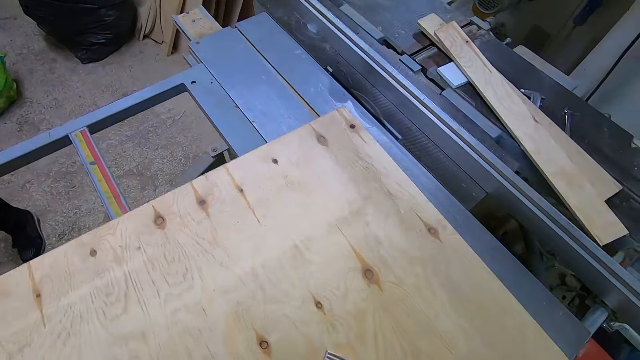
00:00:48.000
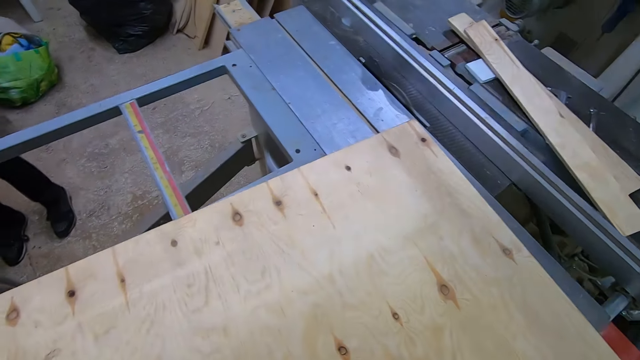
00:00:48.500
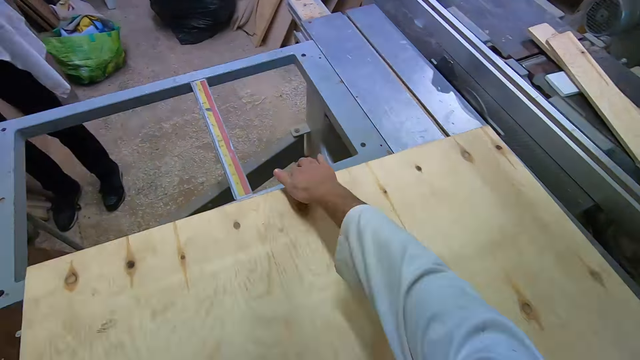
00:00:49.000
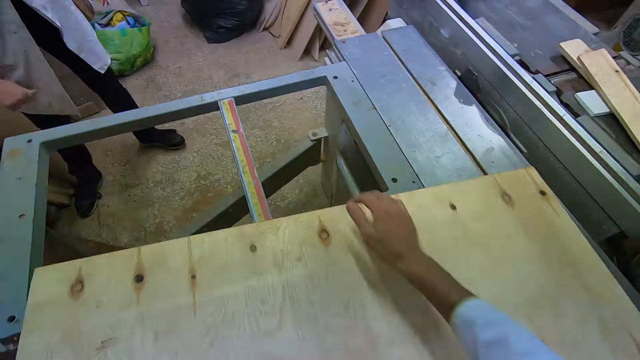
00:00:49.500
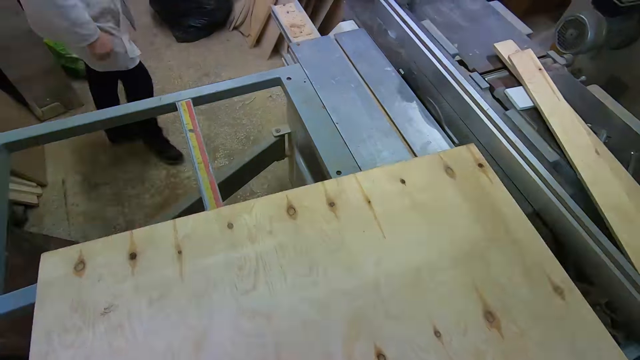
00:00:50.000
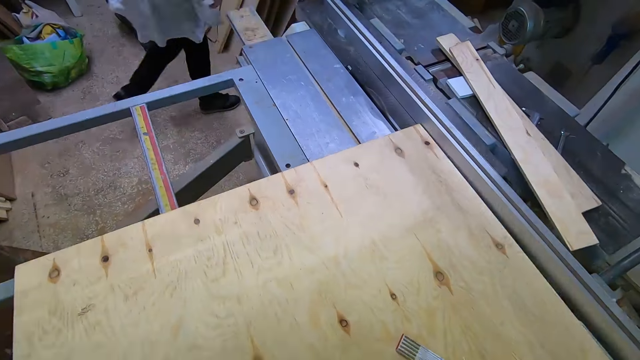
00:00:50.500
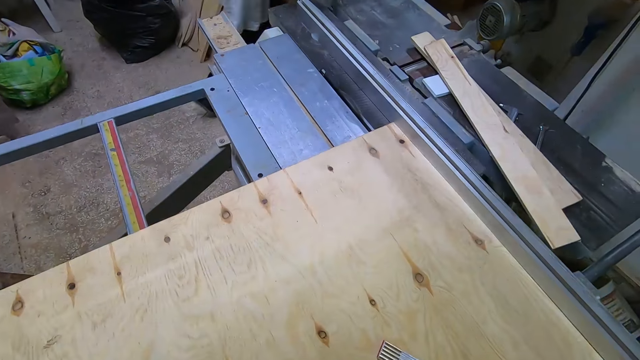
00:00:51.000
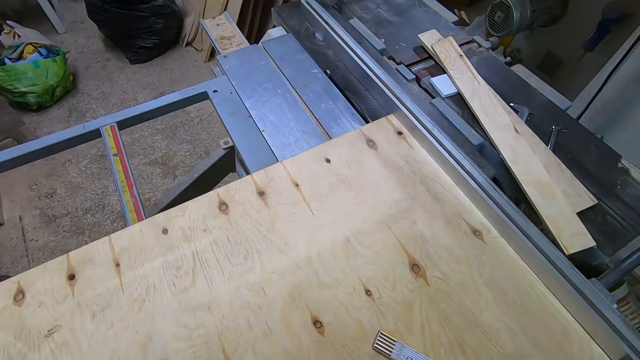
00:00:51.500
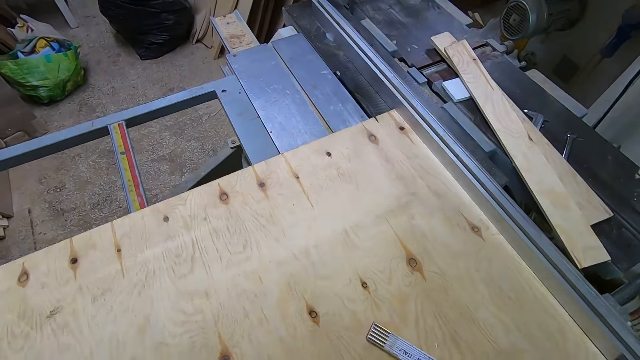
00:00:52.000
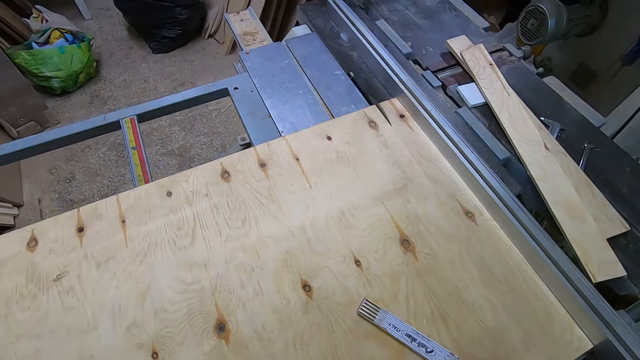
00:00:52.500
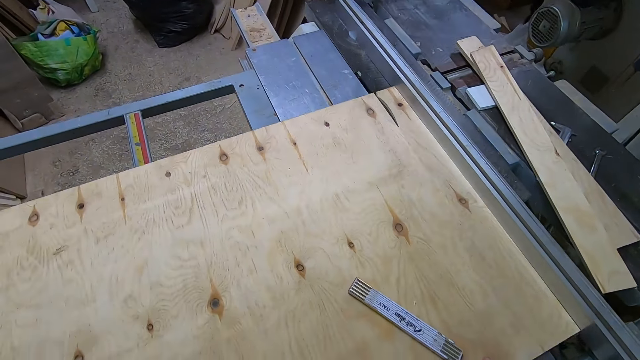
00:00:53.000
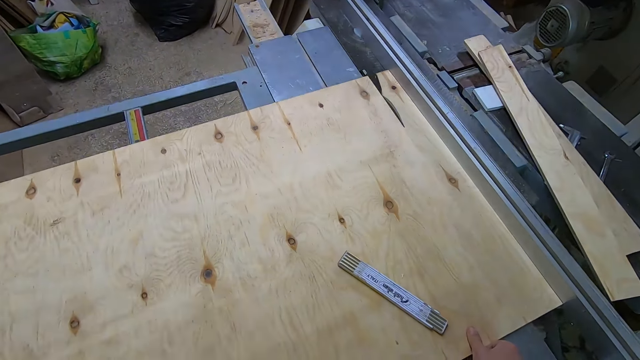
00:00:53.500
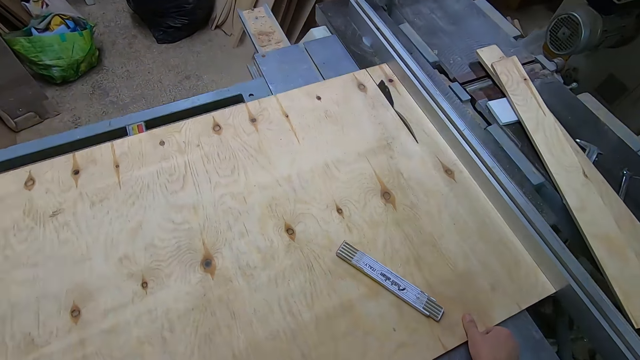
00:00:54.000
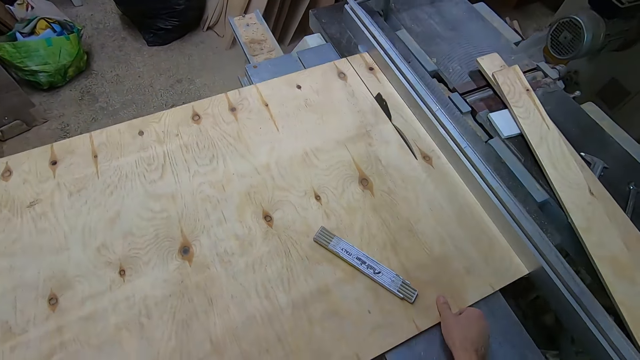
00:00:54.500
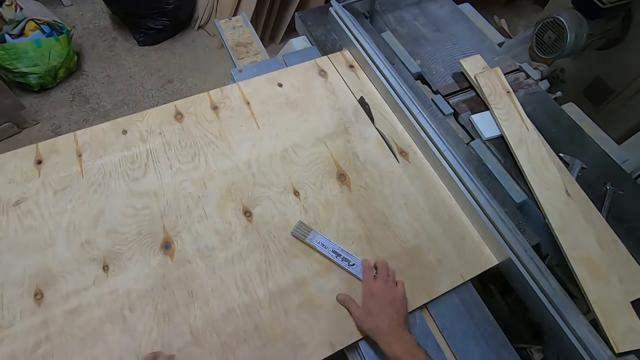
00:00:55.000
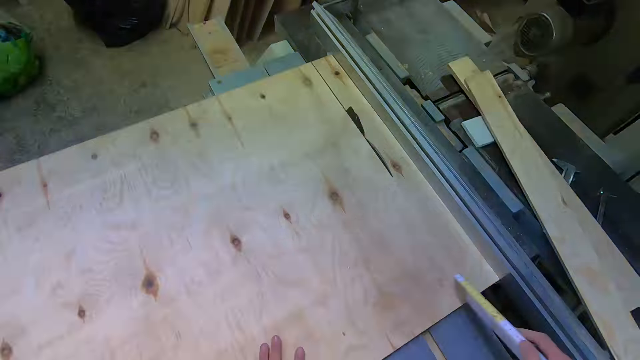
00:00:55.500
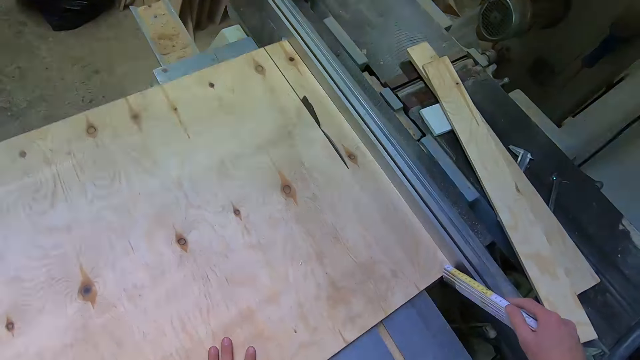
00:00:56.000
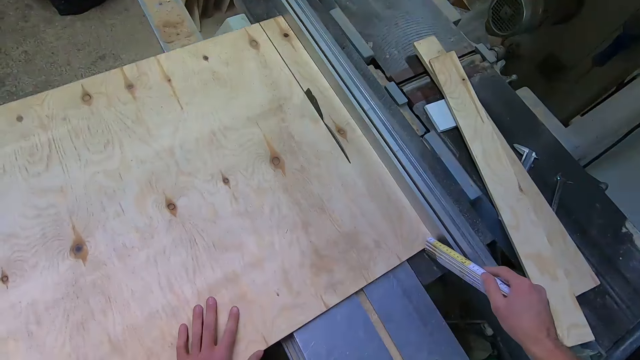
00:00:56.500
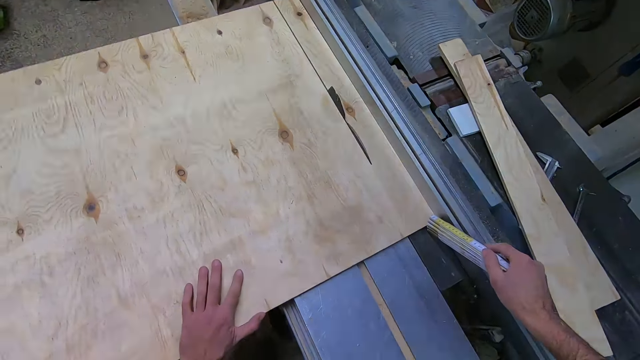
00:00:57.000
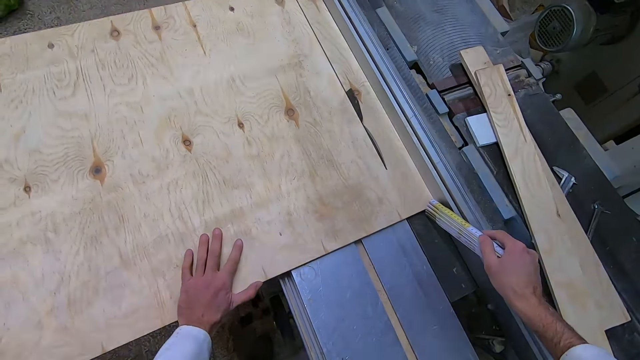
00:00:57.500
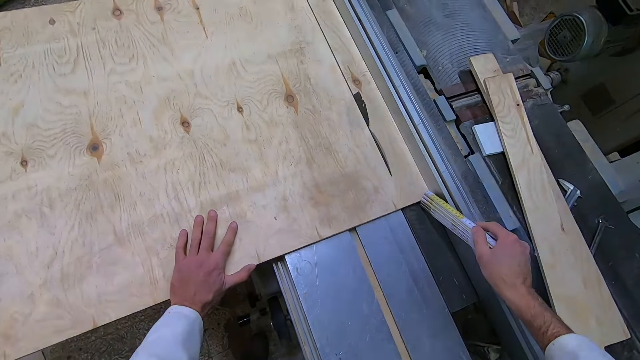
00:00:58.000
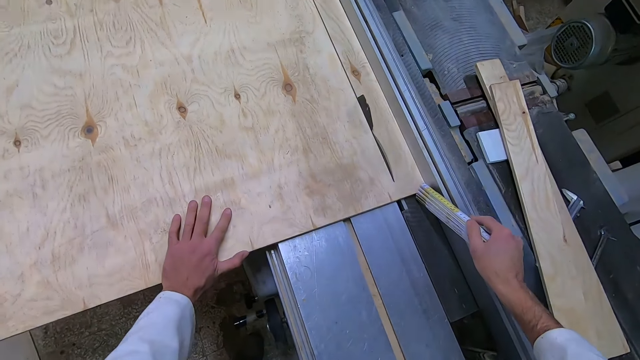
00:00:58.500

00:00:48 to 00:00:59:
A man walks around. The camera wearer pushes the flat wood or blockboard over the industrial table saw with both hands. He cuts the blockboard into a rectangular block. He picks up the ruler on the flat wood with his right hand. He cuts the blockboard into a rectangular block. He pushes the flat wood by the edge with the ruler.

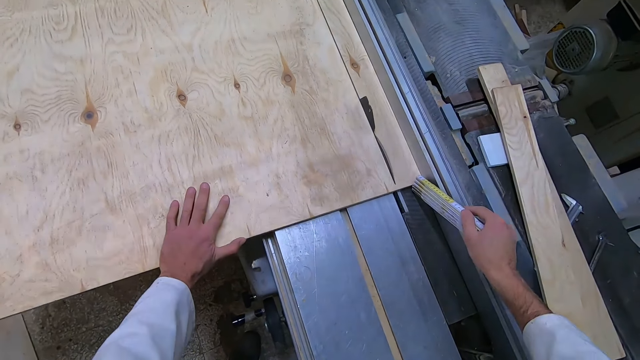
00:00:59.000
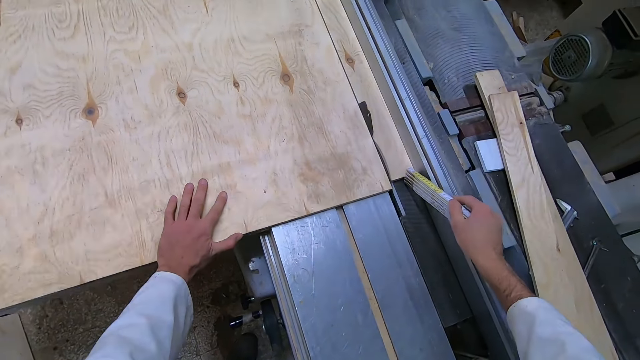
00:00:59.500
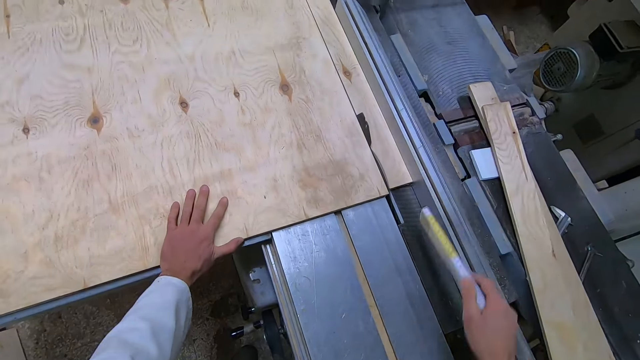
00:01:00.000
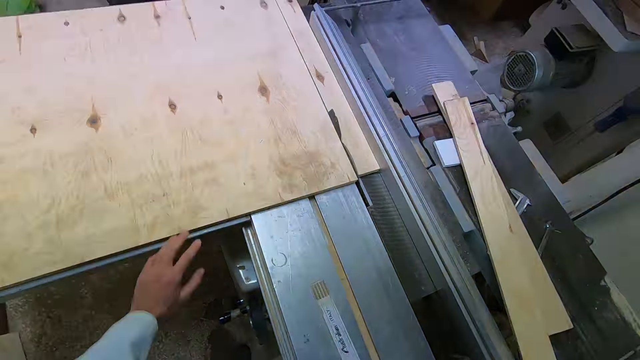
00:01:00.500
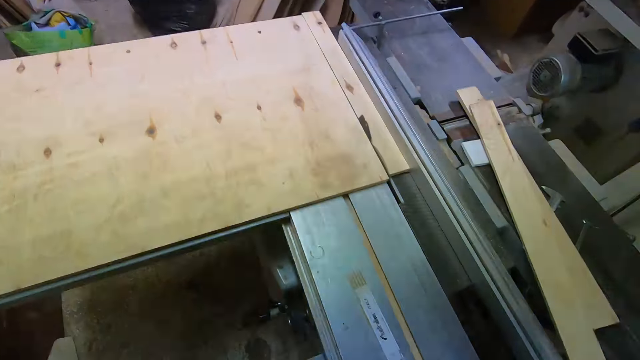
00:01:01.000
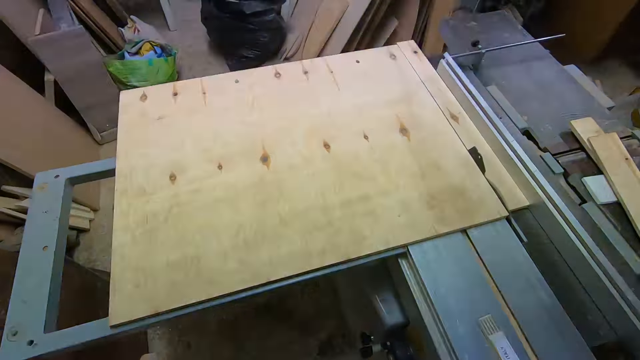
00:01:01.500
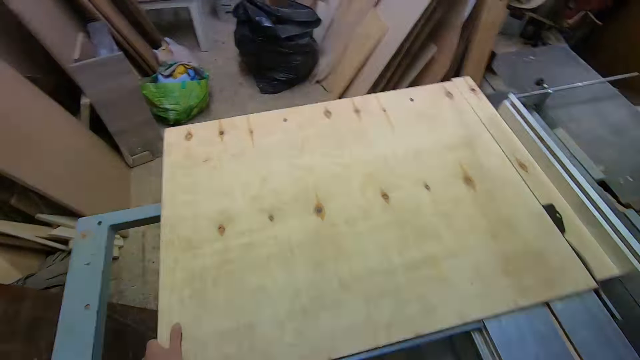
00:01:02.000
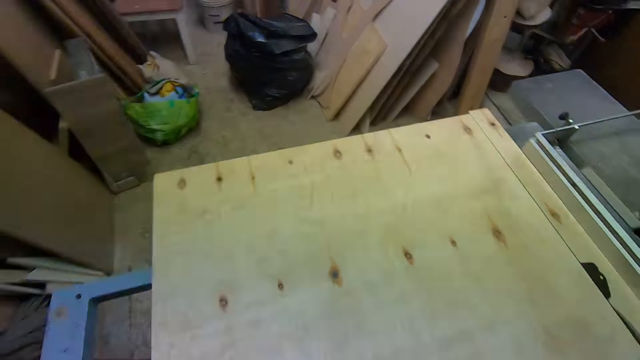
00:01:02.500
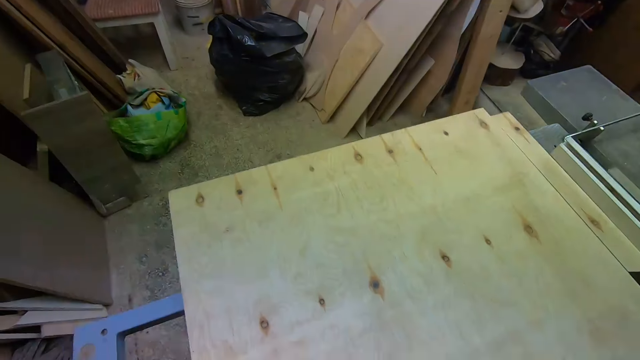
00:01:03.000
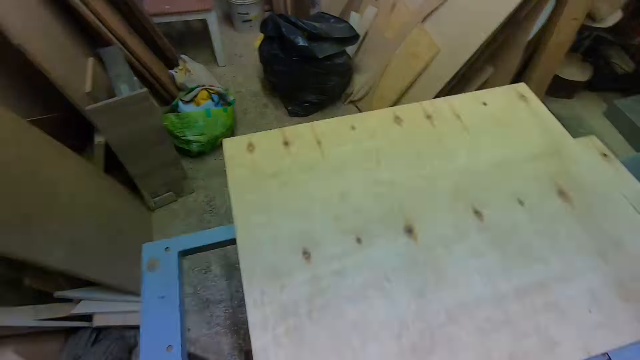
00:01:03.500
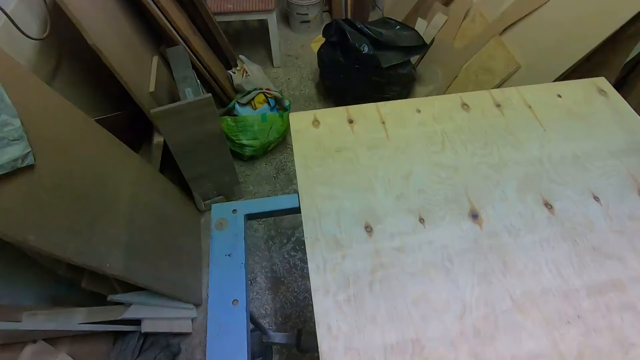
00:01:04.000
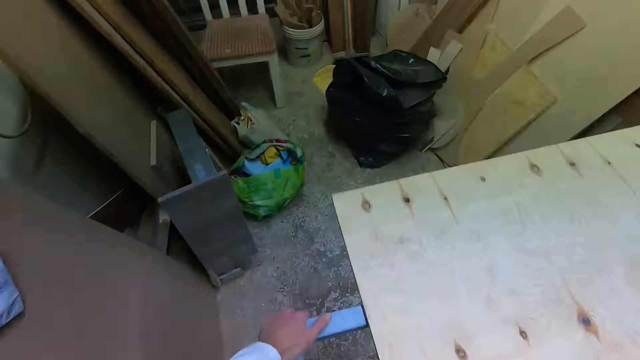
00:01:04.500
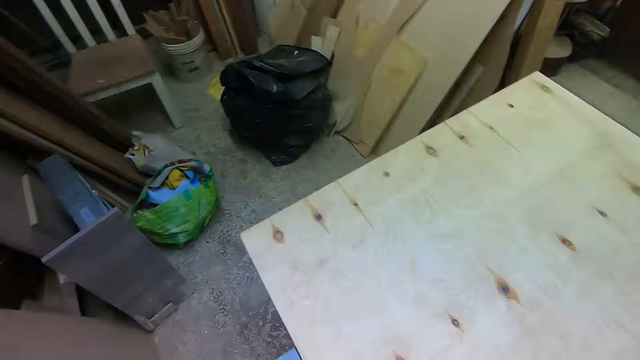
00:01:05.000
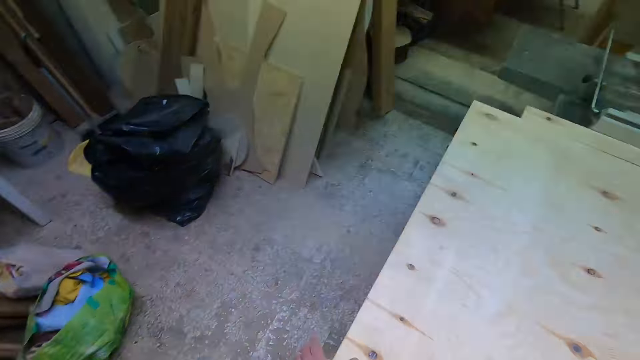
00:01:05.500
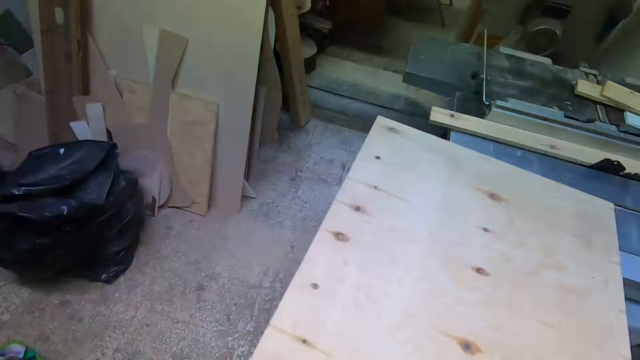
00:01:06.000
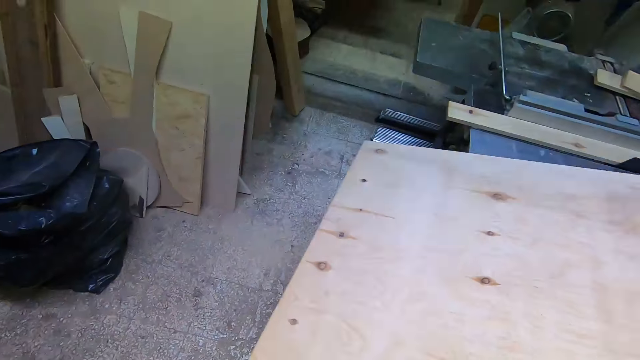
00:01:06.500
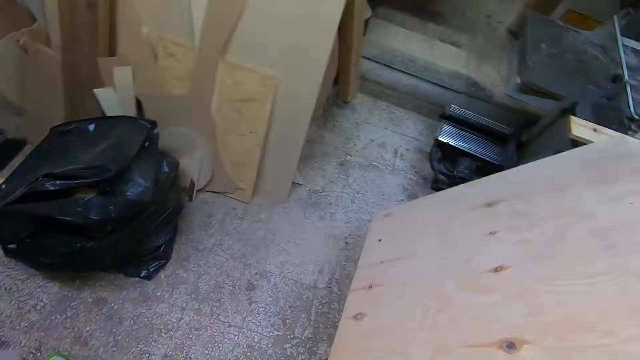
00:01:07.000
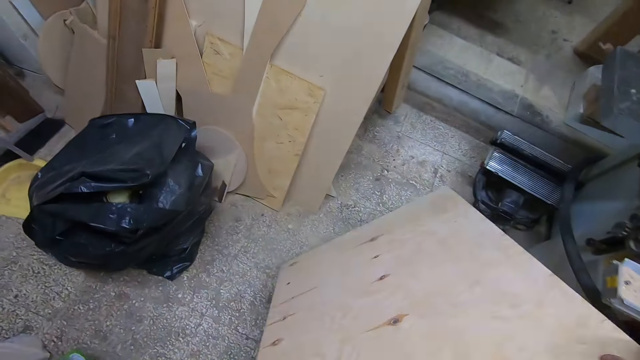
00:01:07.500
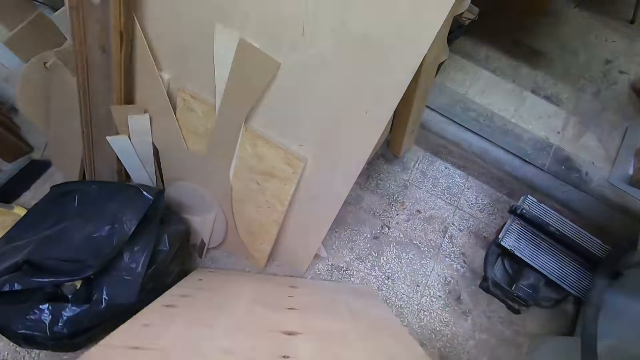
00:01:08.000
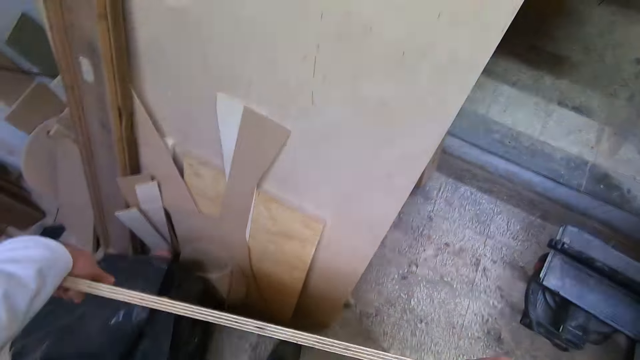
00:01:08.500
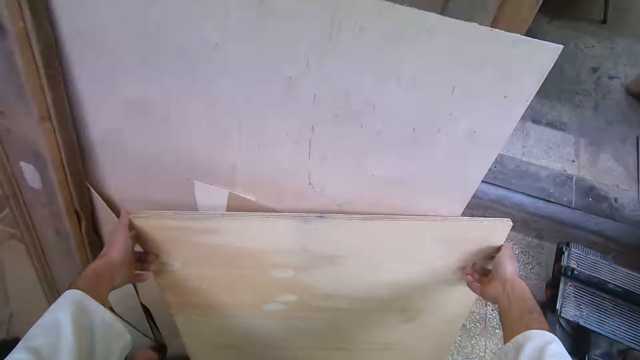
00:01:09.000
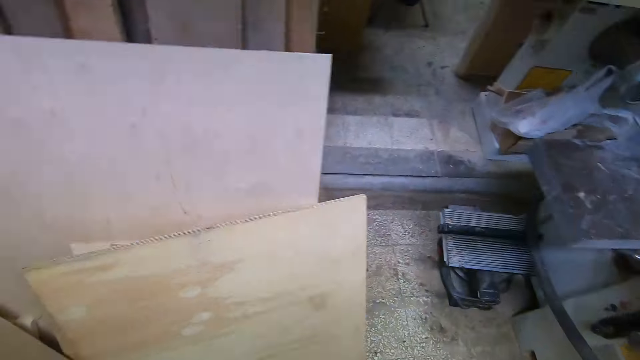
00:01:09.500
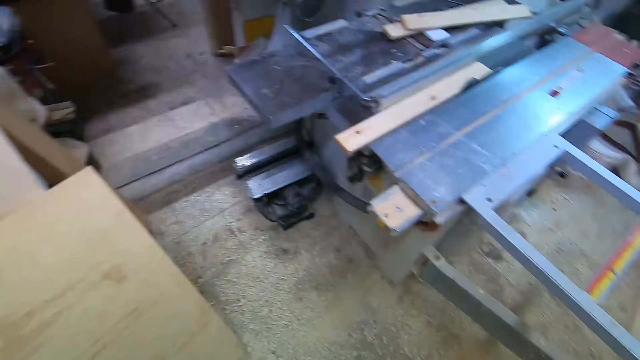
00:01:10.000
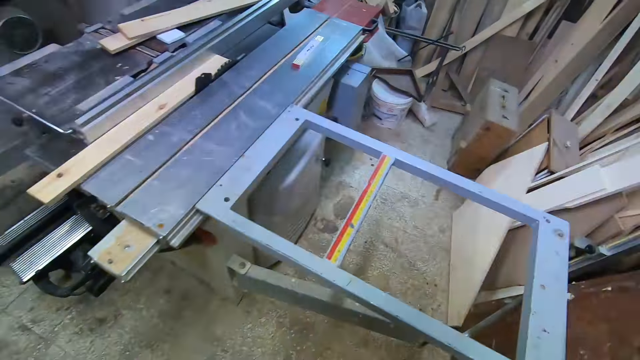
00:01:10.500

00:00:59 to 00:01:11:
The camera wearer pushes part of the flat wood or blockboard forward with the ruler. He places the ruler on the cutter machine. He drops the piece of wood on the industrial table saw. He removes the blockboard from the cutter machine. He places his left hand on the side of the industrial table saw, and places his left hand in front of the industrial table saw. He places the flat wood against another flat wood with both hands. He turns around.
